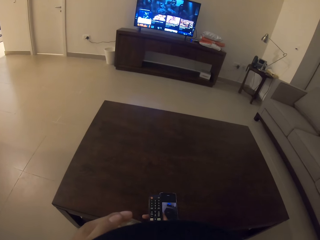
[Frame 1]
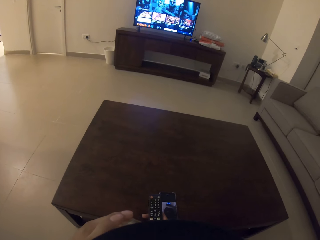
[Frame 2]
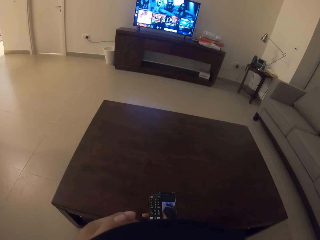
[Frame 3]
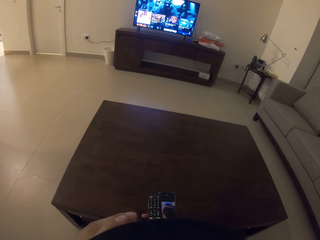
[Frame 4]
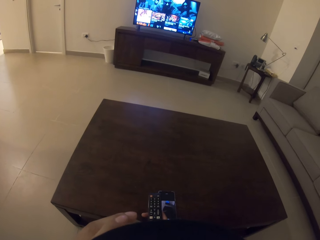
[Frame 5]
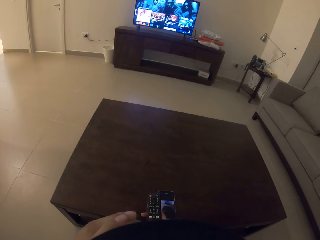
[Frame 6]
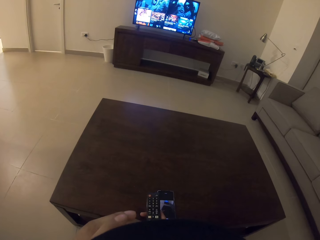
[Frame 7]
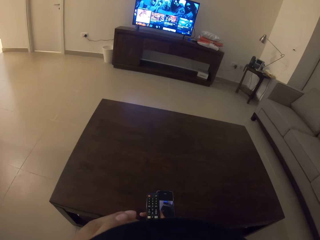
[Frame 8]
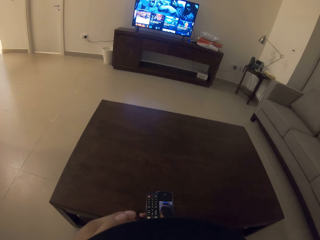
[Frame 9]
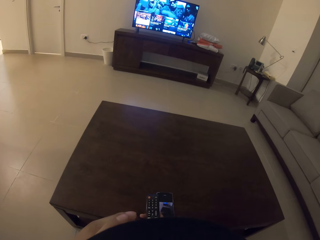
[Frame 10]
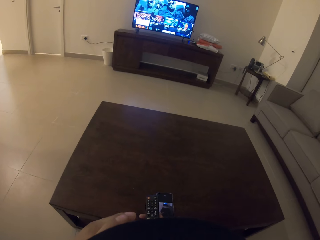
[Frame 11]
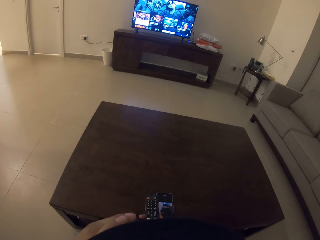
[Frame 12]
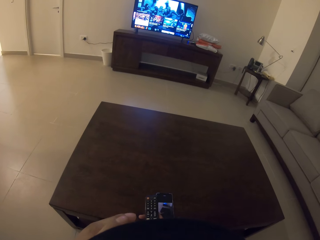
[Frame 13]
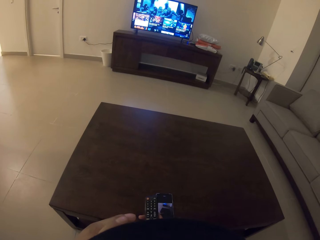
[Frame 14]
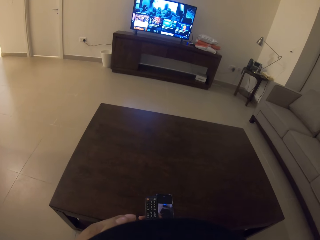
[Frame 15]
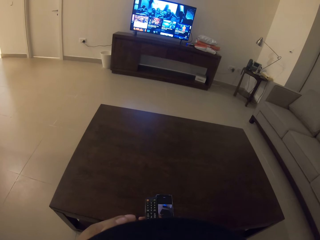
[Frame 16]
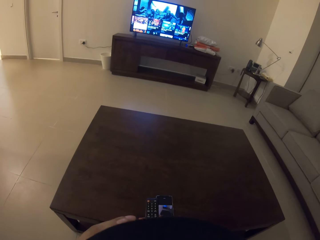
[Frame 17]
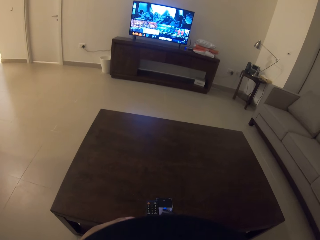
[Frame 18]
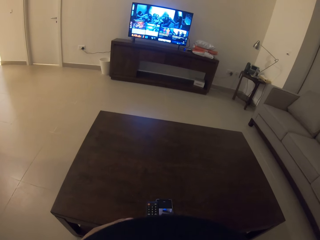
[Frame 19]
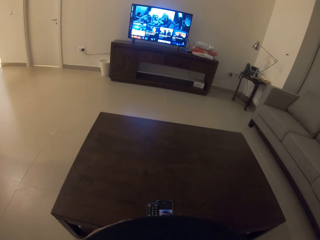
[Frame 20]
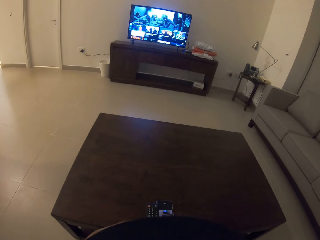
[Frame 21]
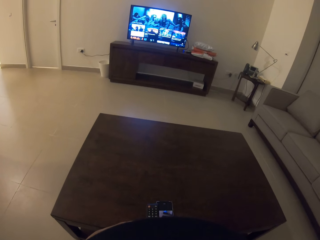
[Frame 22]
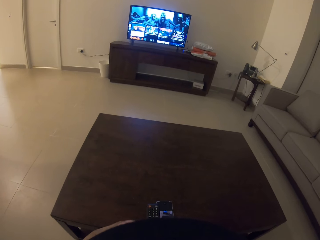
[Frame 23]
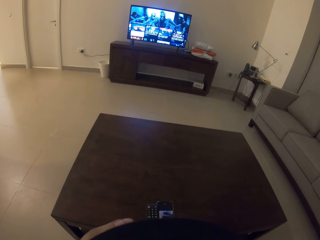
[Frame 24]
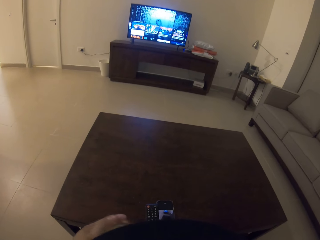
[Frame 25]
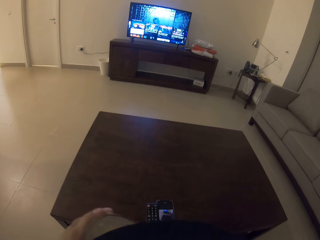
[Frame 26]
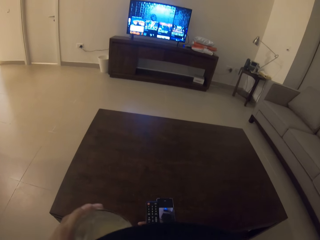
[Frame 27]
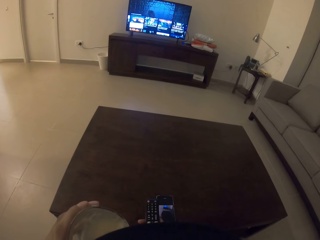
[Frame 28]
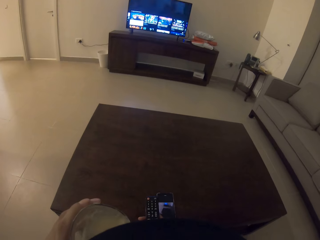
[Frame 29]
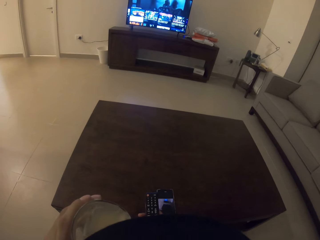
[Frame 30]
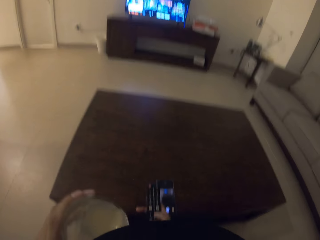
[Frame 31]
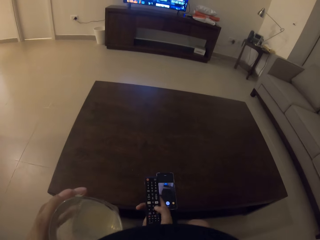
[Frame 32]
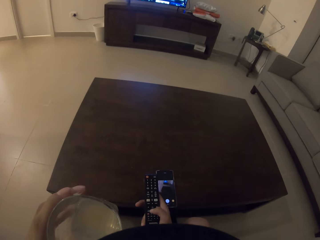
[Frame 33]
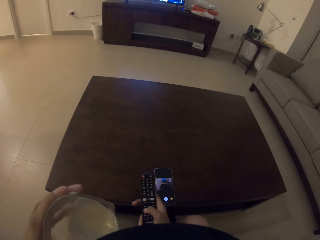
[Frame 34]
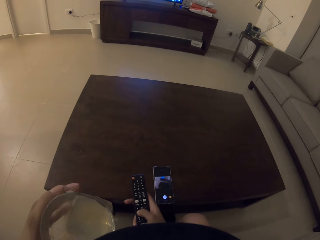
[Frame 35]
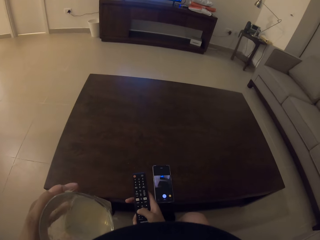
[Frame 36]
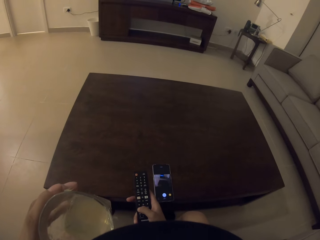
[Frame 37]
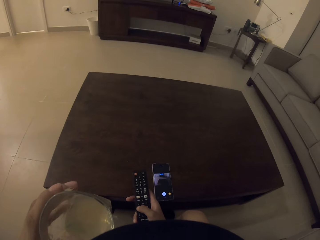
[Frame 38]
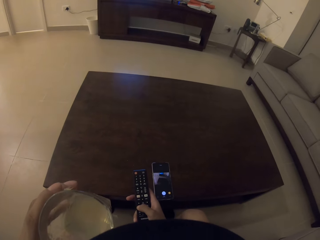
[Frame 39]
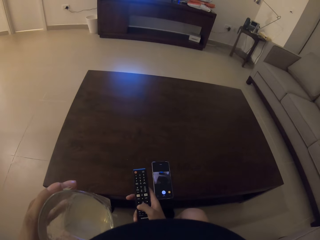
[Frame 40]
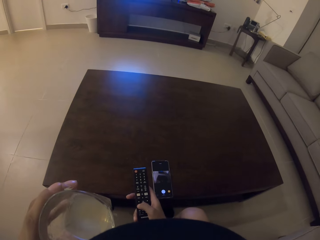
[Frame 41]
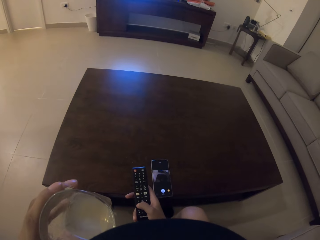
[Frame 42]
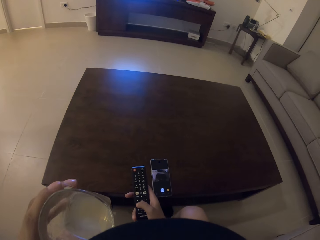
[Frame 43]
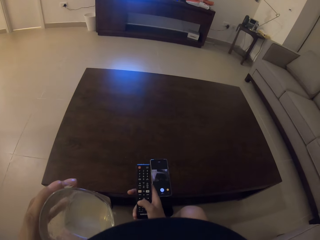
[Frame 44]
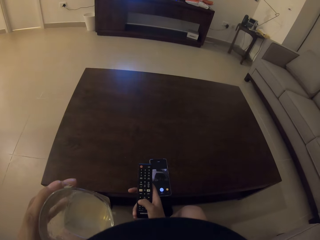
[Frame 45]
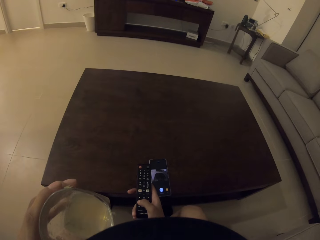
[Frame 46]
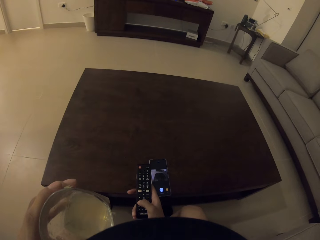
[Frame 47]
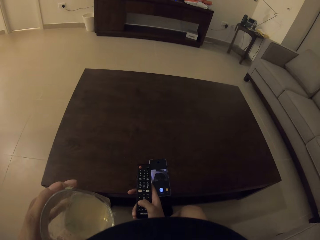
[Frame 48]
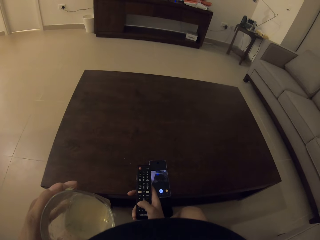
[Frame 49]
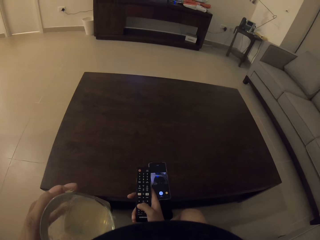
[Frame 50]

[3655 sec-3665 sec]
The camera wearer watches the television. They use the remote. They operate the remote control.

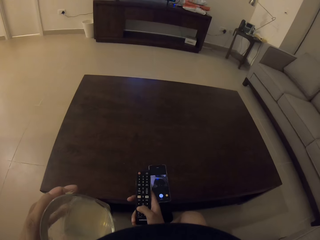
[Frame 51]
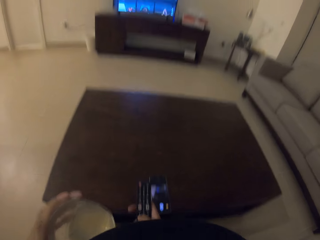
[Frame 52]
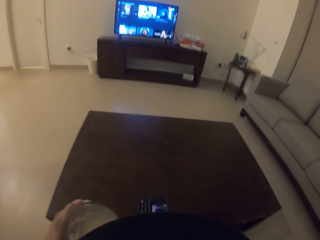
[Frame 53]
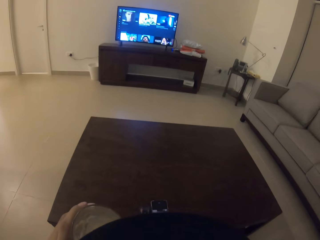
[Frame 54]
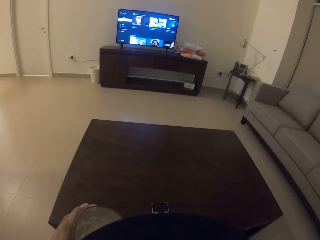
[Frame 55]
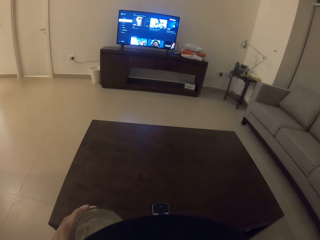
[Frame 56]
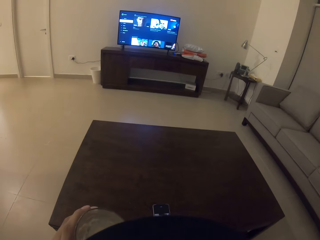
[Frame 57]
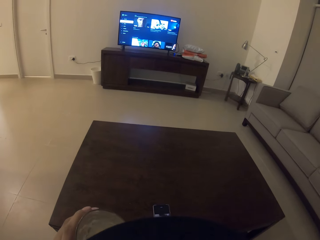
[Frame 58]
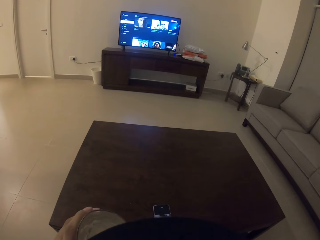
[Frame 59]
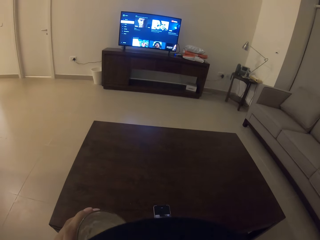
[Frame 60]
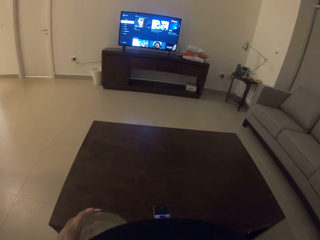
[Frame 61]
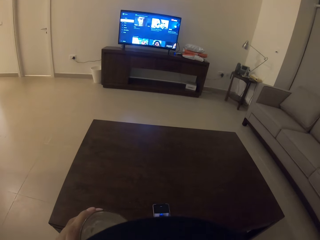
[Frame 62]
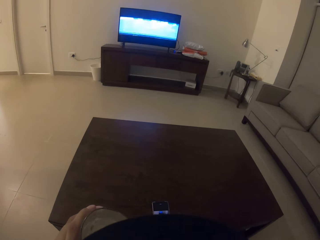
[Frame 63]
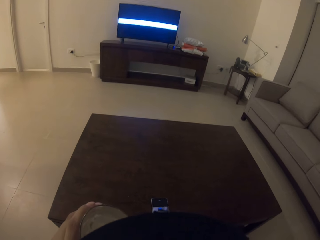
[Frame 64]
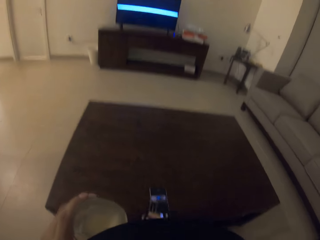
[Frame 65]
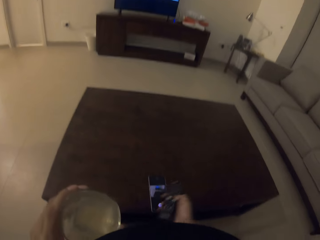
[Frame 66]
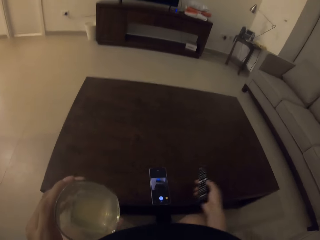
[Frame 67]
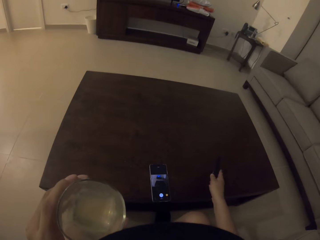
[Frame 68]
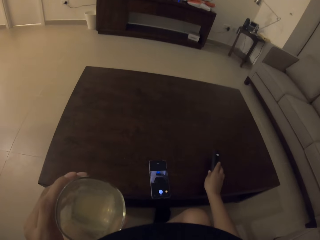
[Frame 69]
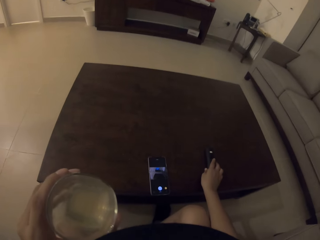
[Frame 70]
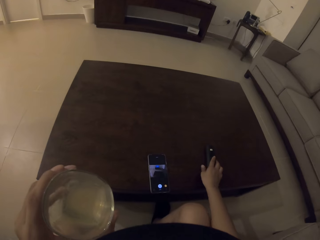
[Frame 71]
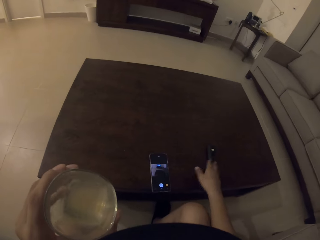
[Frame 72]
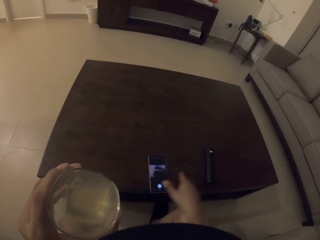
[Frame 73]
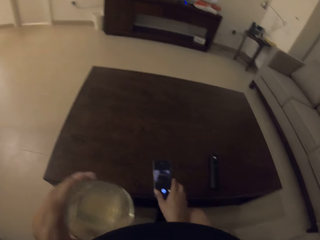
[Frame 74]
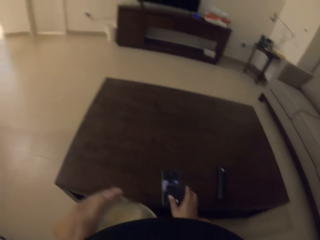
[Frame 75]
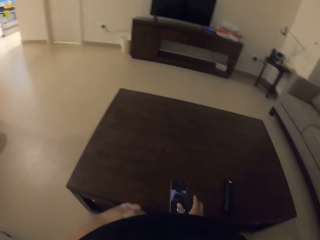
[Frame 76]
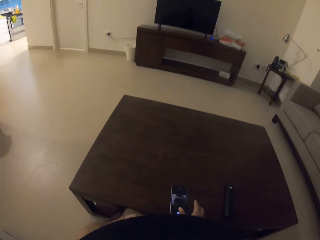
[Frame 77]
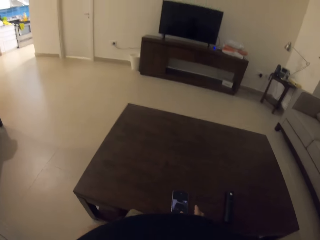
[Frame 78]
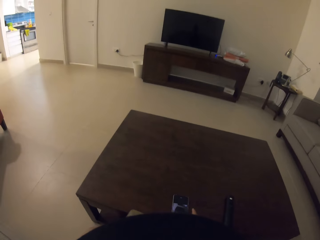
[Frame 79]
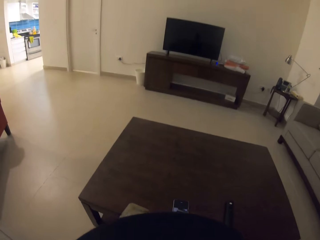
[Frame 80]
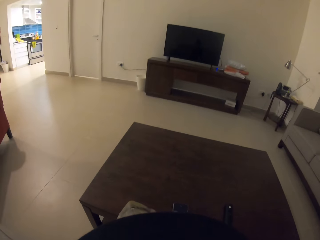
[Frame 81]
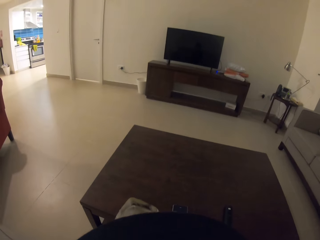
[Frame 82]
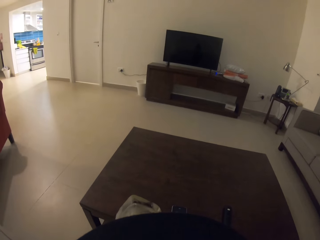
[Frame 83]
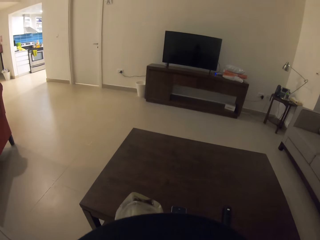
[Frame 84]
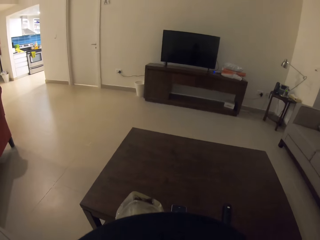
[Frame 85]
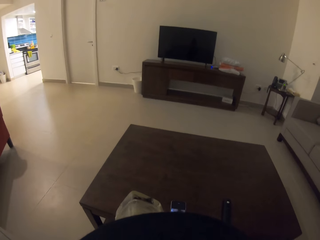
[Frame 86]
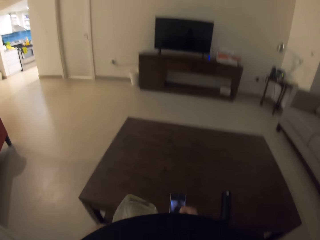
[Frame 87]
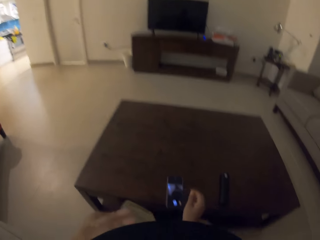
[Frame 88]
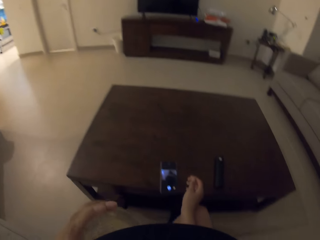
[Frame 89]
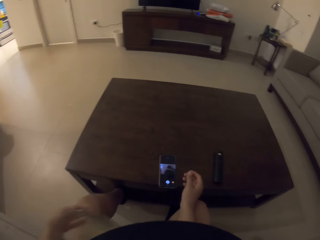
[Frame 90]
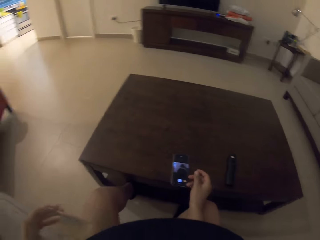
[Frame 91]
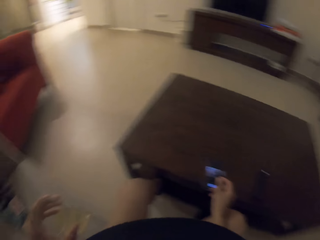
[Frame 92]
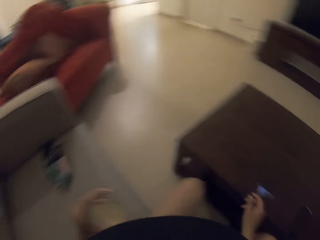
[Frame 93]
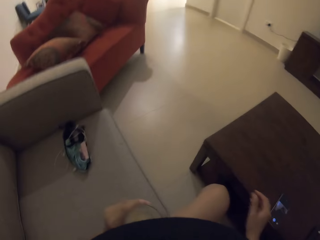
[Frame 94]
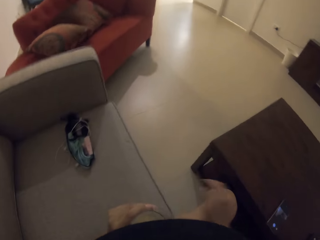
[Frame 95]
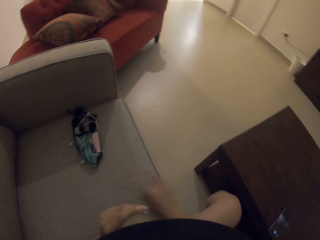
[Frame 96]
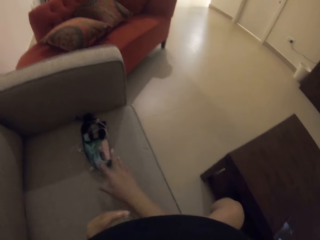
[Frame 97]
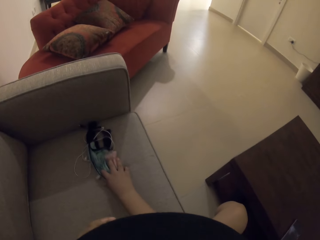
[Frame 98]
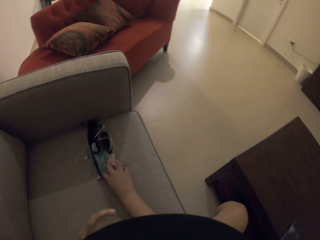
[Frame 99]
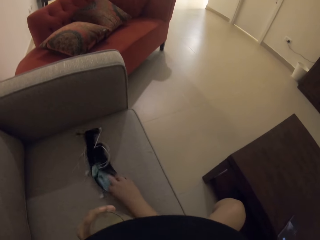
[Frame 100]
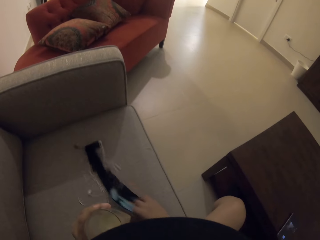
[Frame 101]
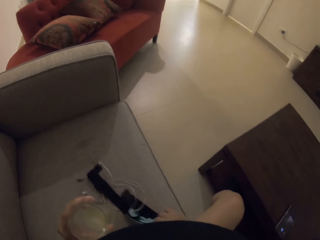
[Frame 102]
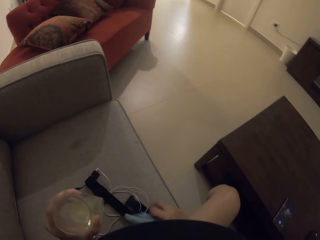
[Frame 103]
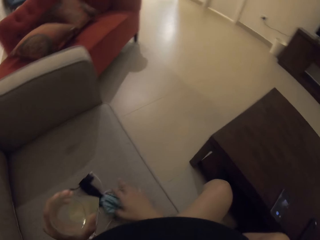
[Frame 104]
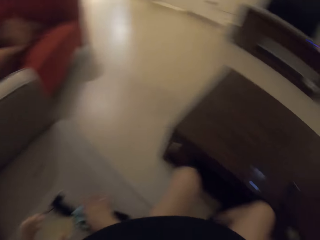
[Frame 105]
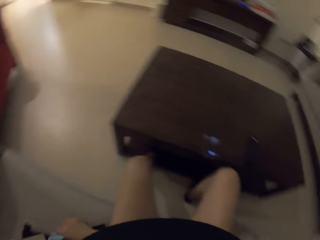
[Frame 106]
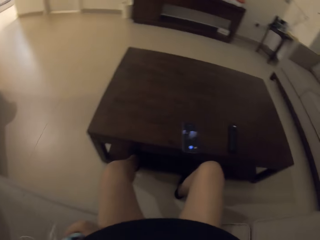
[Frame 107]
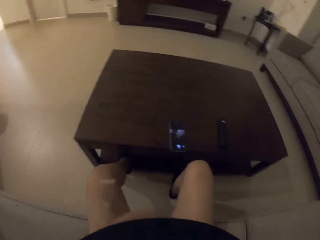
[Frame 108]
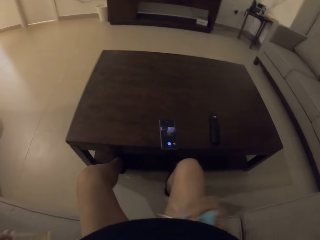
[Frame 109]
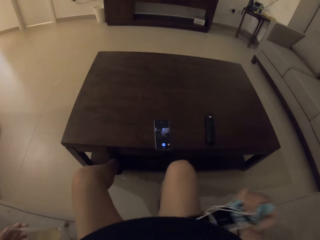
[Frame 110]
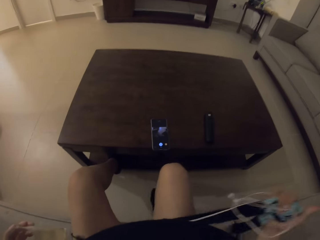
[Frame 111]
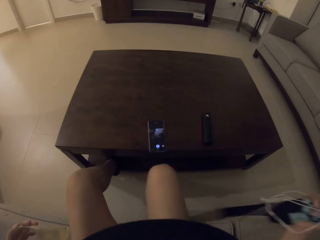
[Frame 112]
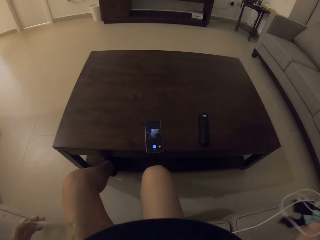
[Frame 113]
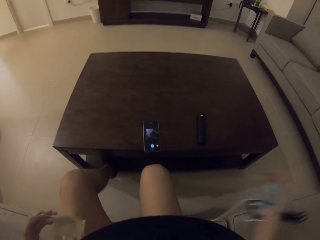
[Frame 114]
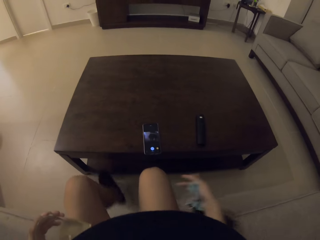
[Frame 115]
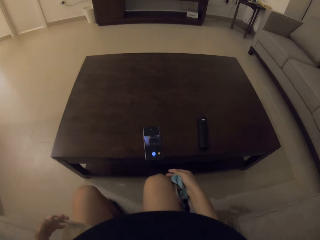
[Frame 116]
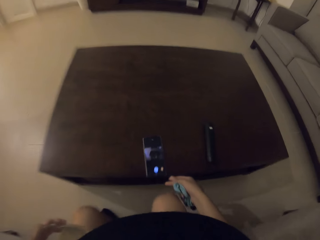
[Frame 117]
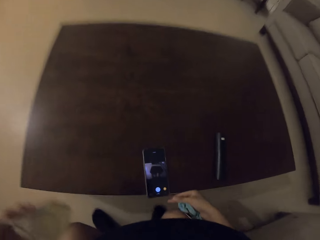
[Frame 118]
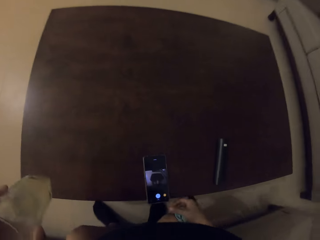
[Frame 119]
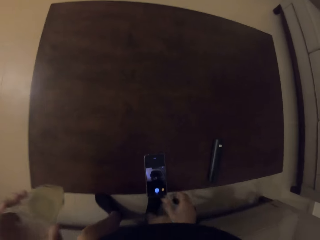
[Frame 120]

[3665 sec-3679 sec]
The camera wearer looks at the television. He operates the remote control. He places the remote control on a table. He drinks the lemonade from the glass. He turns to the left. He picks up the earphone with the right hand. He moves something on the seat. He looks at the phone. He lifts the earphones with his right hand.
